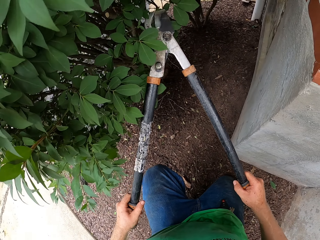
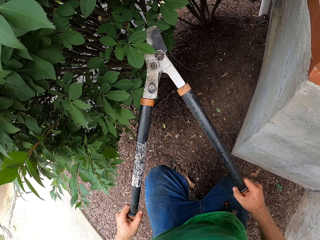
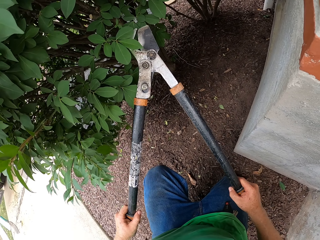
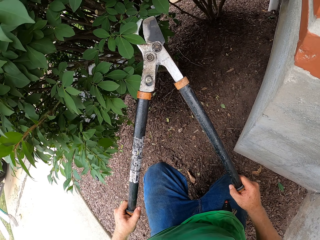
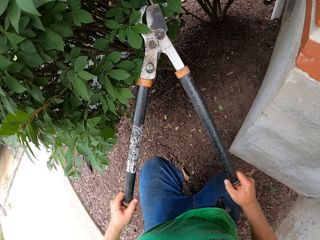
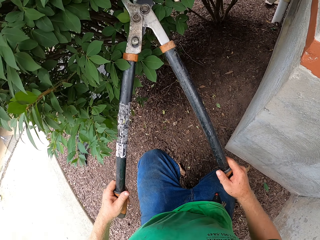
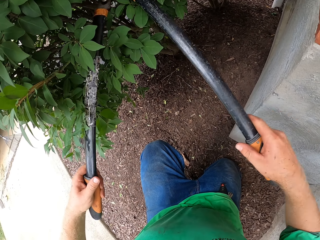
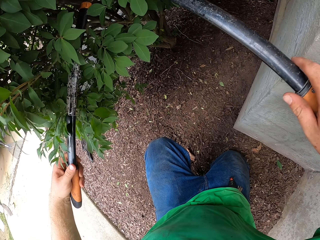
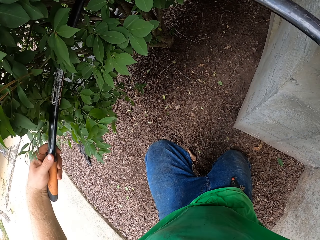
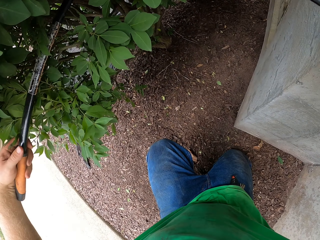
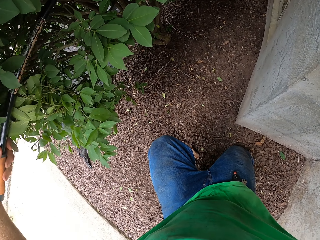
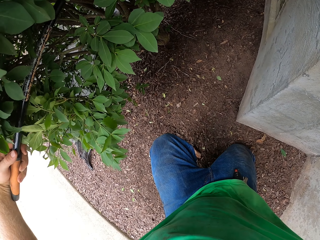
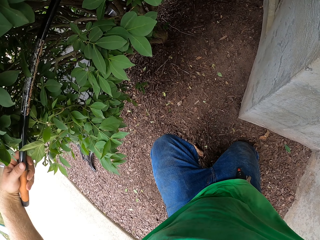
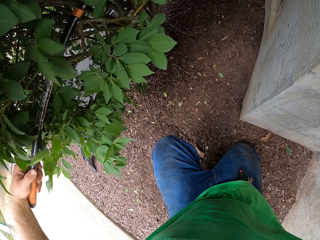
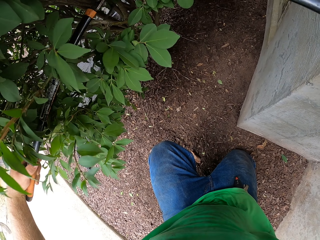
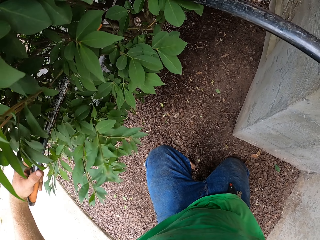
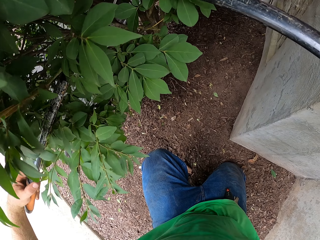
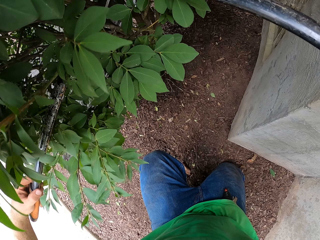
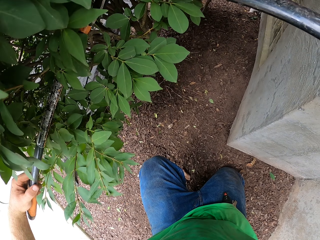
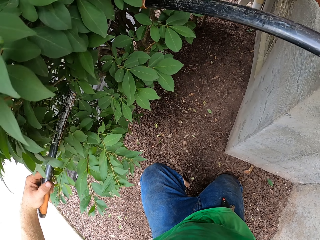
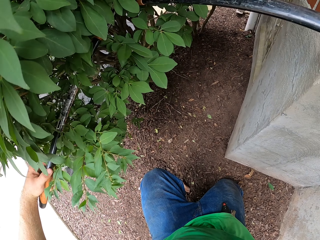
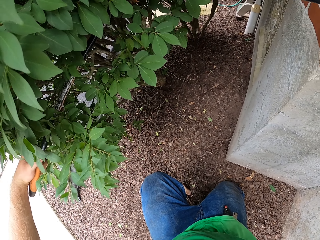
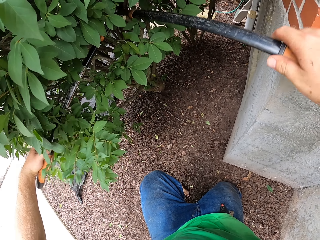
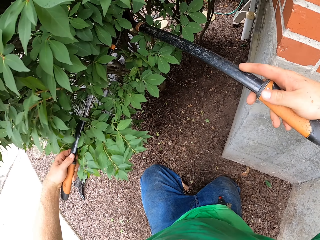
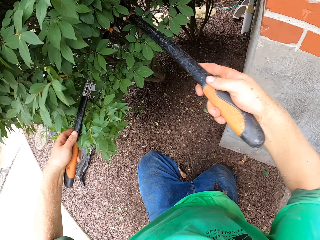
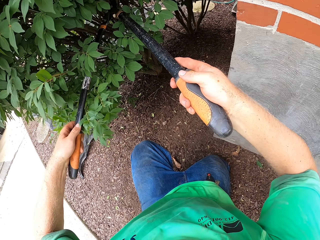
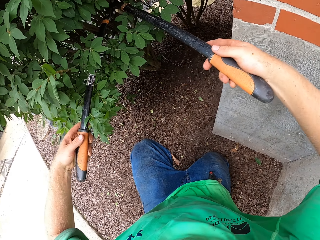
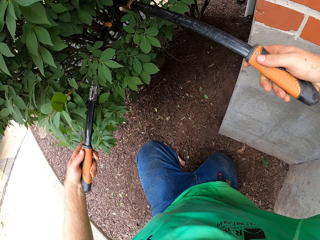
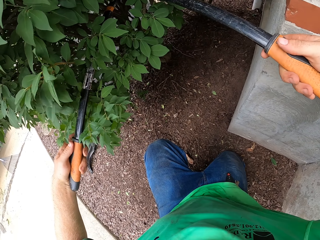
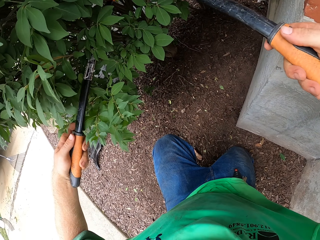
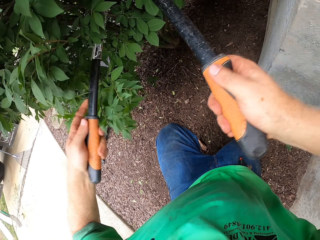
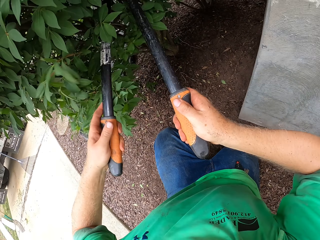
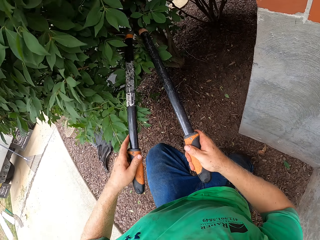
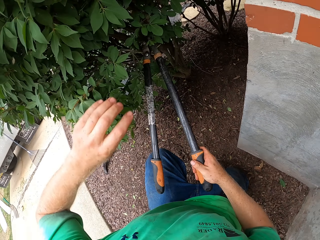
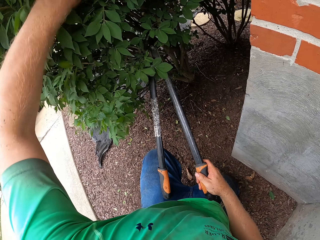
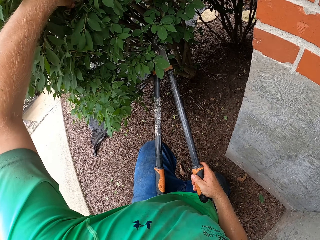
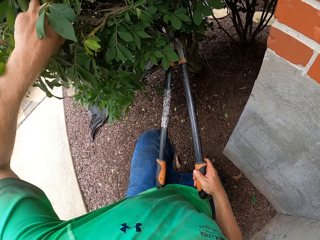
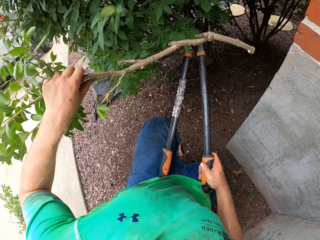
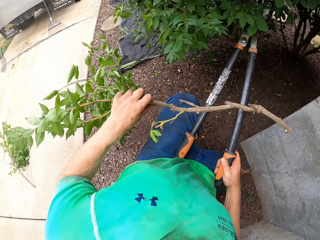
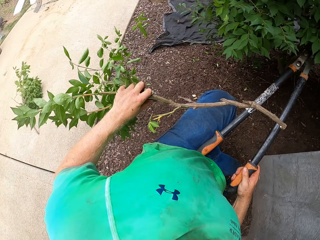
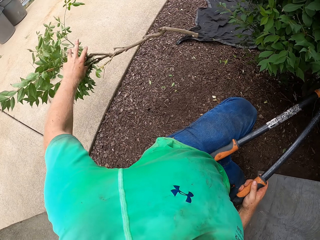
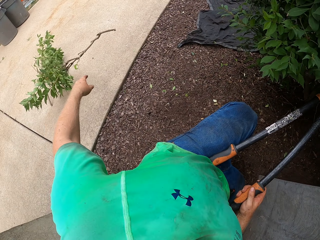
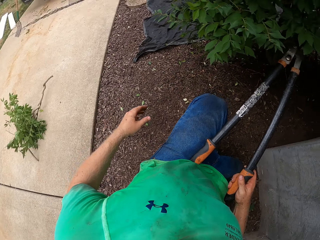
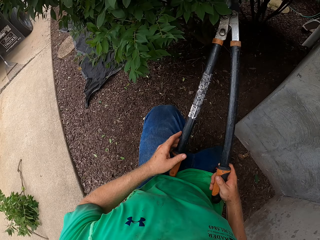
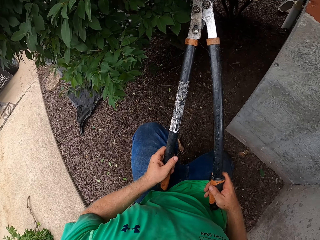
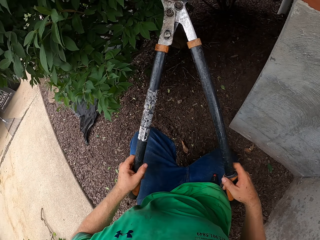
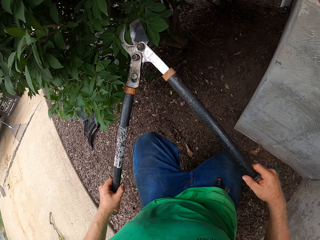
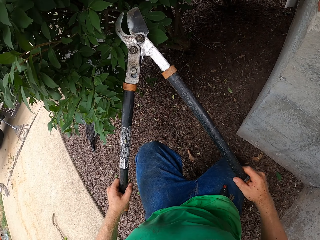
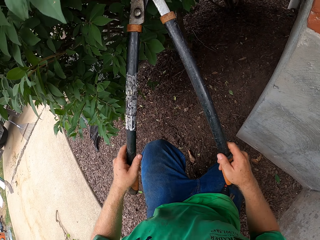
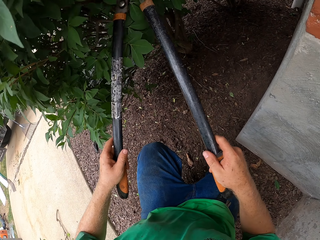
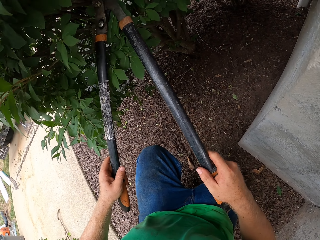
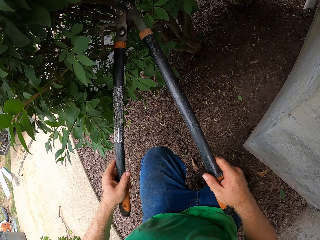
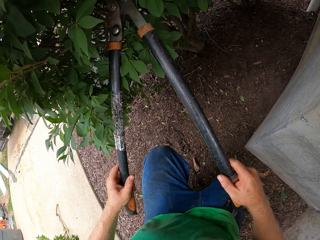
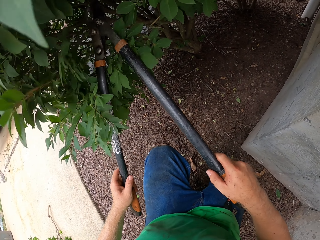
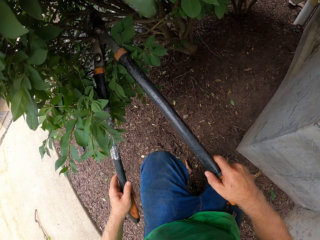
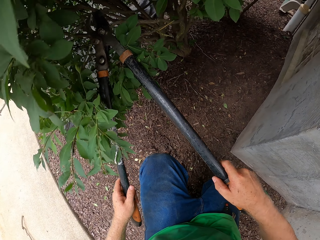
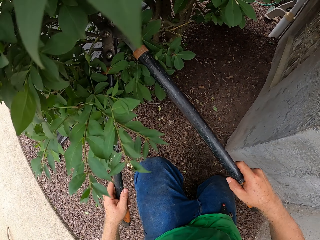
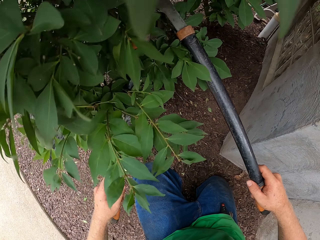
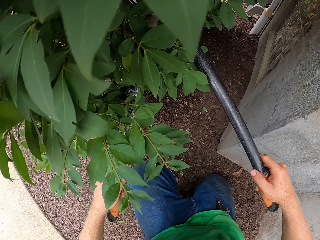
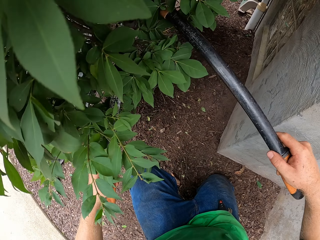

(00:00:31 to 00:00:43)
The camera wearer cuts a branch of the plant with the garden shear in both hands. He picks up the cut branch of the plant with his left hand. He throws the cut branch in his left hand on the ground. He grabs the garden shear with both hands and touches the plant with the garden shear with both hands. He cuts the flower branch.

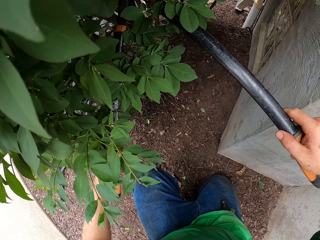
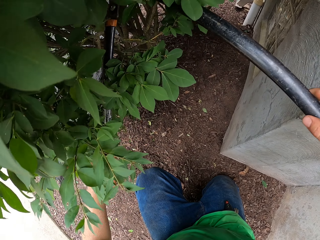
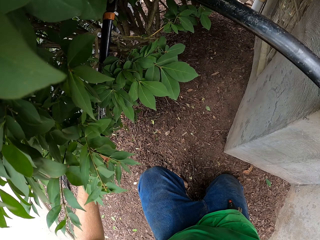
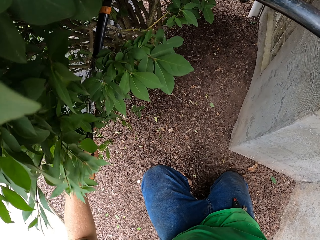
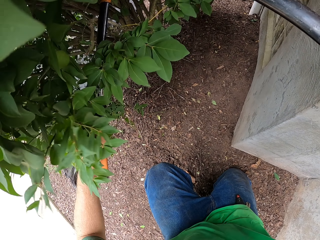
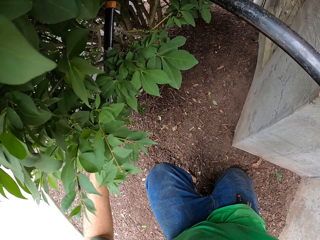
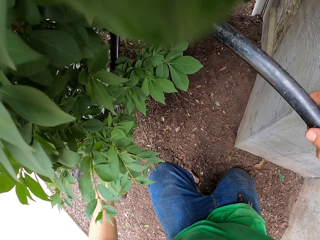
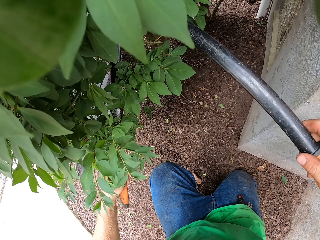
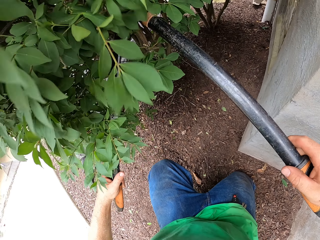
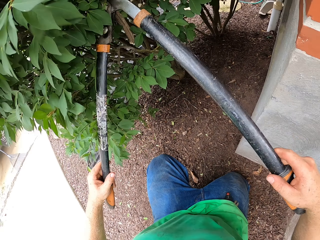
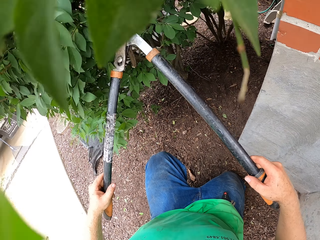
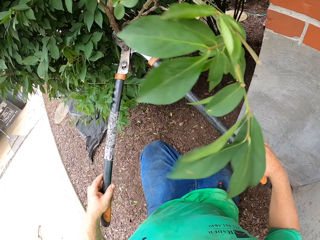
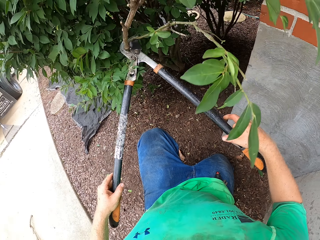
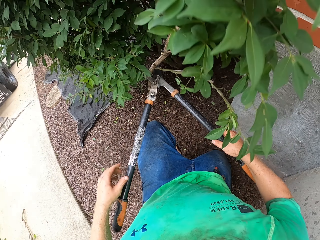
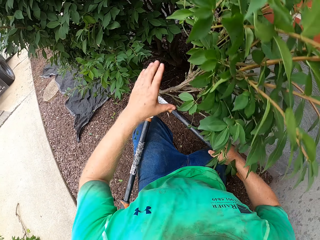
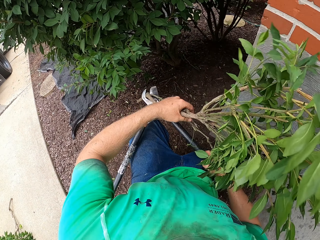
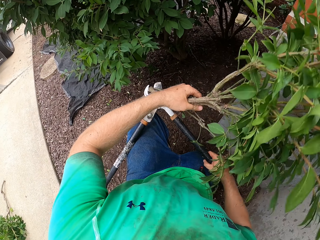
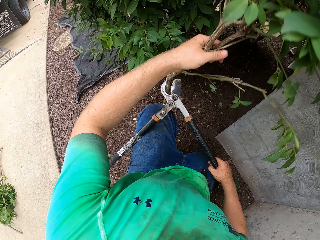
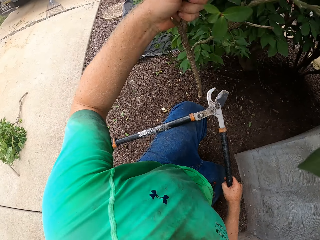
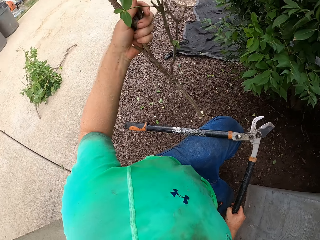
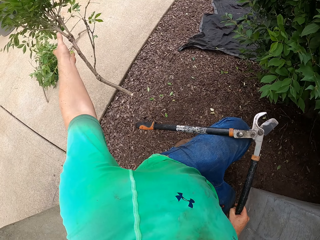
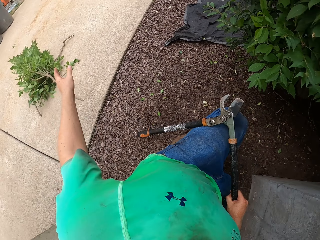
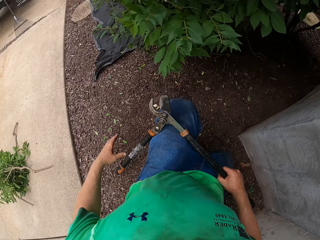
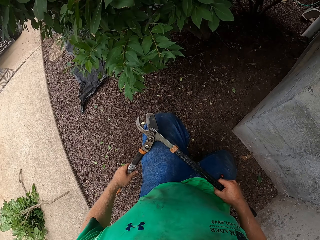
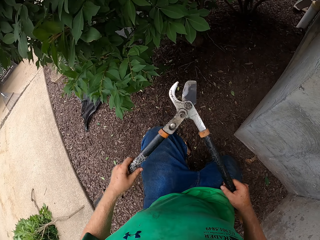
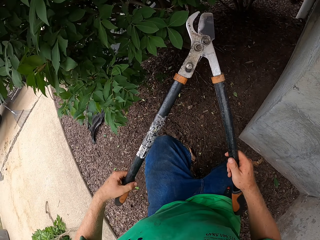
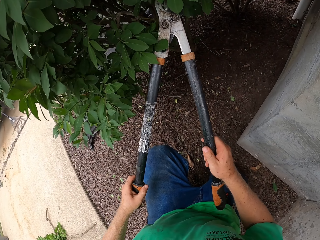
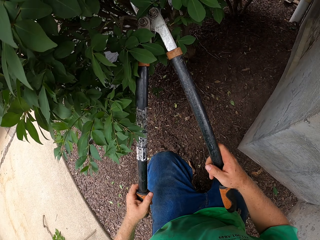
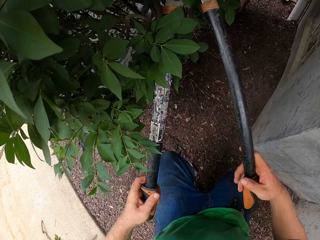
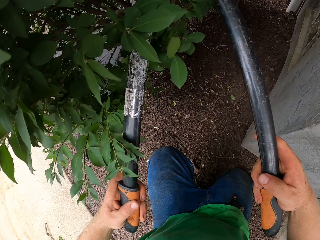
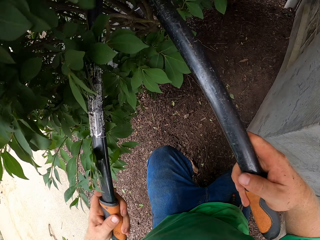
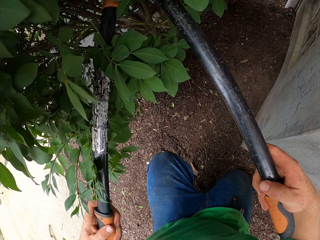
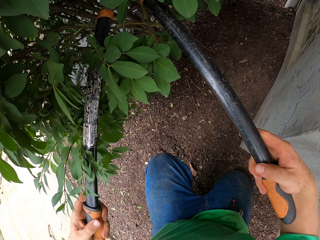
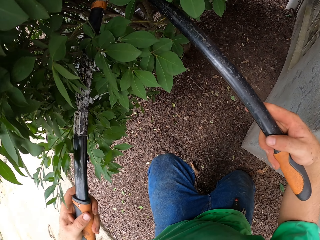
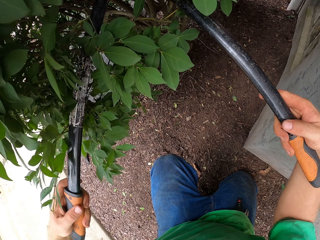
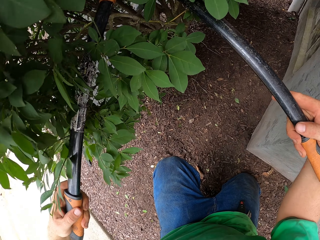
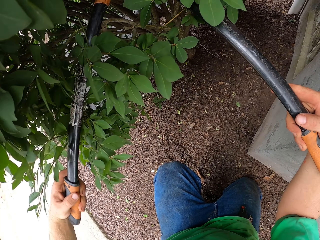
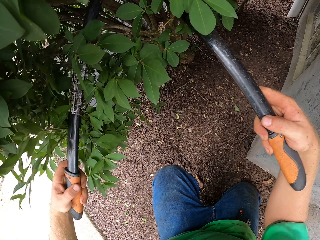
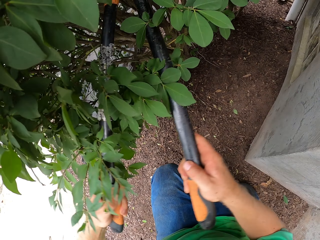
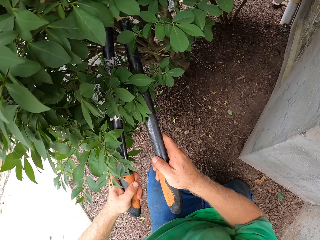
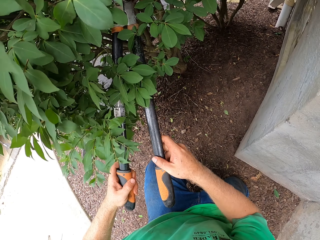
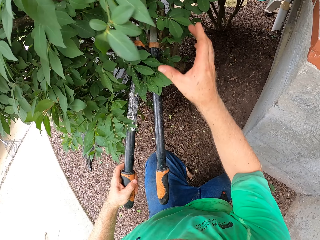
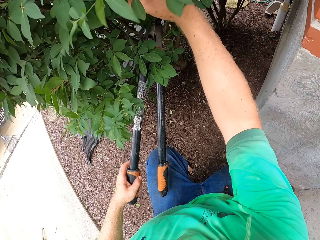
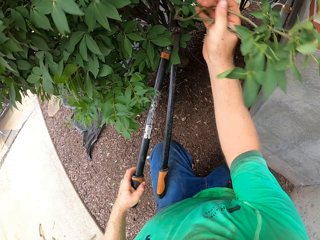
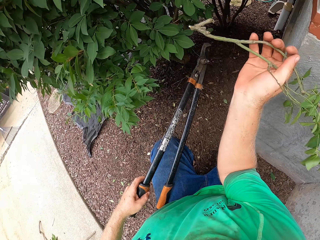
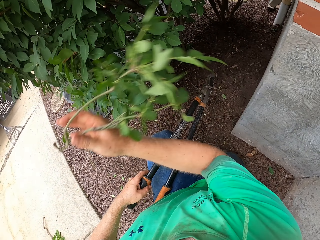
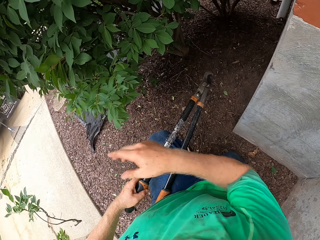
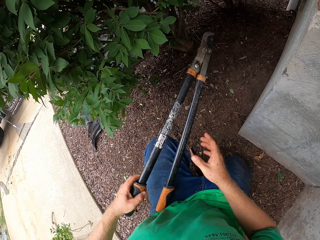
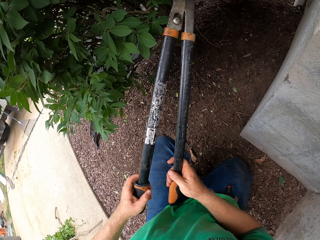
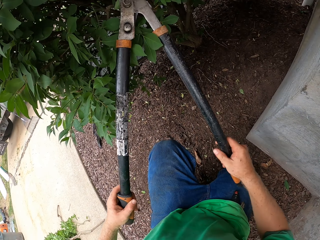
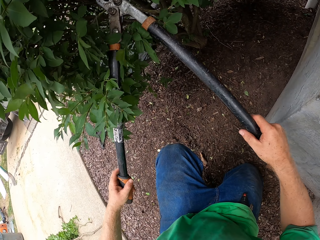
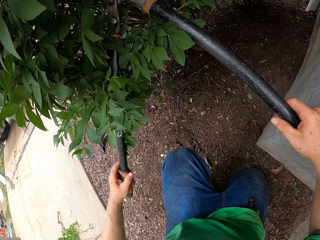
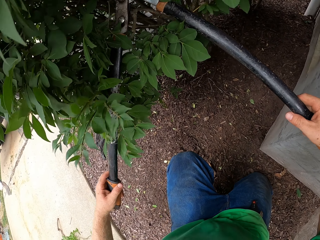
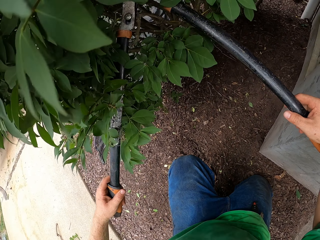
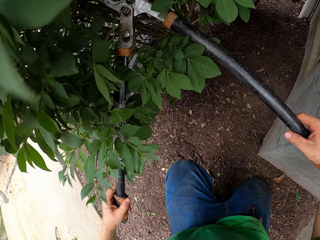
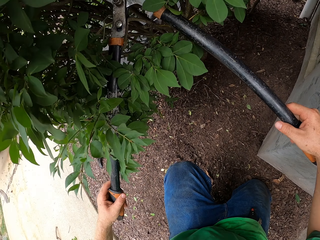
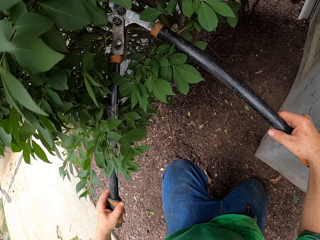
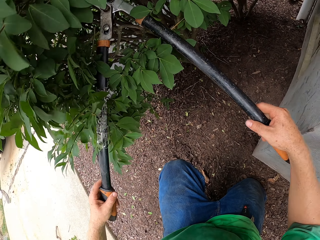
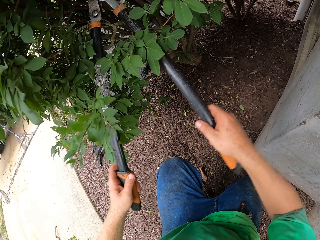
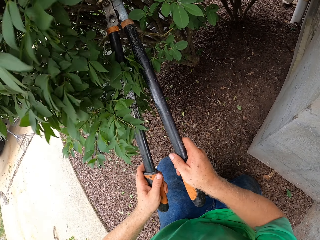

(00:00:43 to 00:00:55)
The camera wearer grabs a cut branch of the plant with the garden shear in both hands. He grabs the cut branch of the plant on the garden shear in his right hand with his left hand. He holds the flower branch. He throws the cut branch in his left hand on the ground. He grabs the garden shear with both hands. He cuts a branch of the plant with the garden shear in both hands. He picks up the cut branch of the plant with his right hand. He holds the flower branch. He throws the cut branch in his right hand on the ground. He grabs the garden shear with both hands. He cuts a branch of the plant with the garden shear in both hands.
